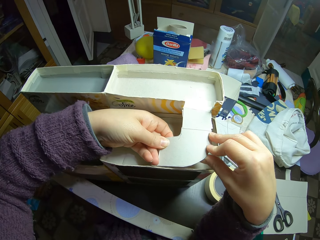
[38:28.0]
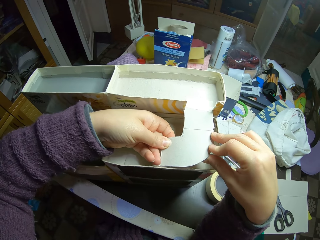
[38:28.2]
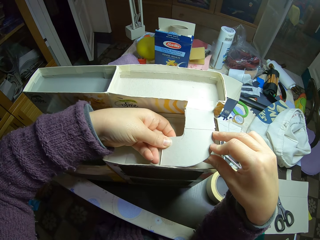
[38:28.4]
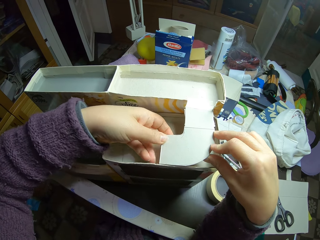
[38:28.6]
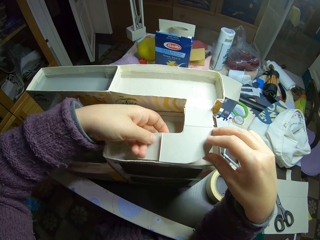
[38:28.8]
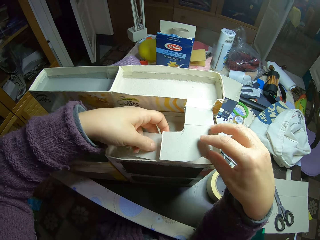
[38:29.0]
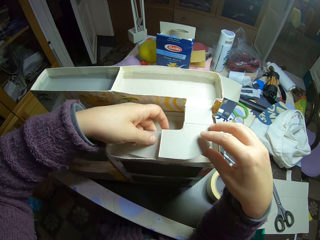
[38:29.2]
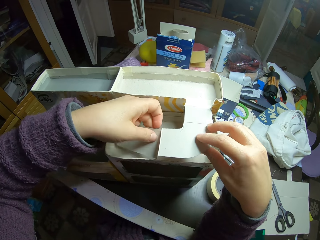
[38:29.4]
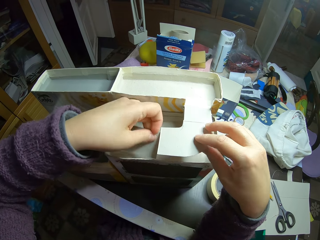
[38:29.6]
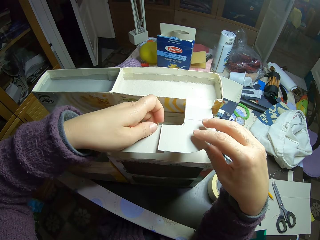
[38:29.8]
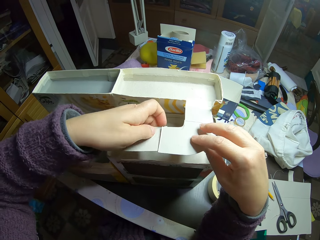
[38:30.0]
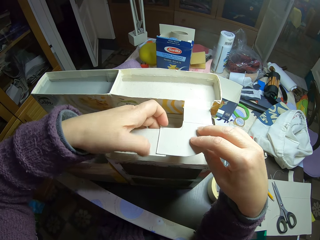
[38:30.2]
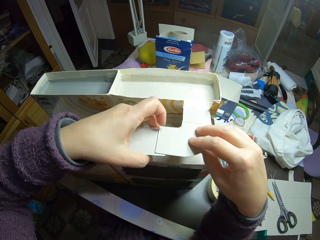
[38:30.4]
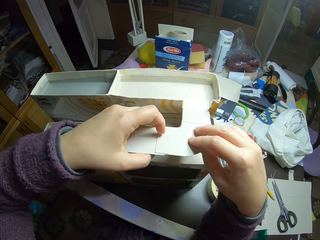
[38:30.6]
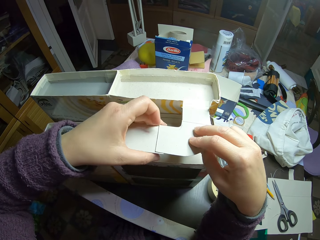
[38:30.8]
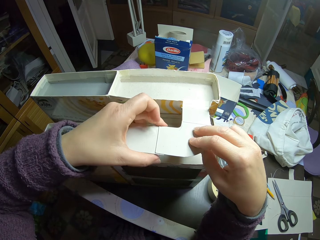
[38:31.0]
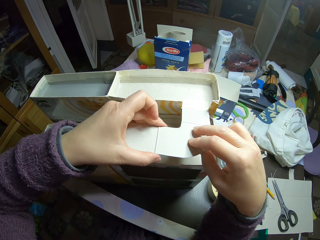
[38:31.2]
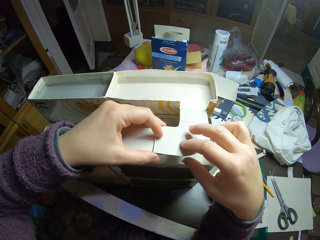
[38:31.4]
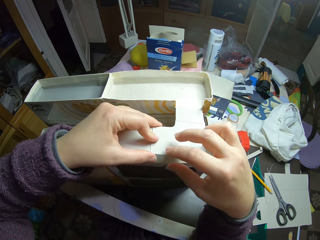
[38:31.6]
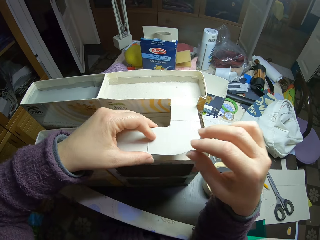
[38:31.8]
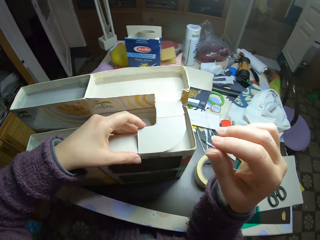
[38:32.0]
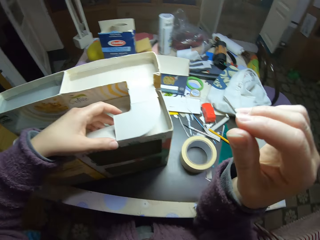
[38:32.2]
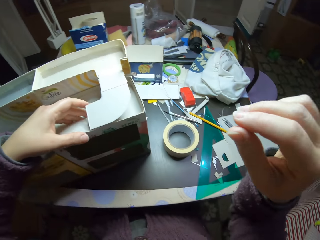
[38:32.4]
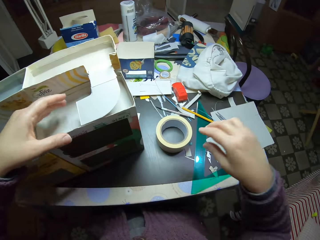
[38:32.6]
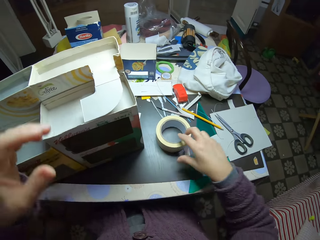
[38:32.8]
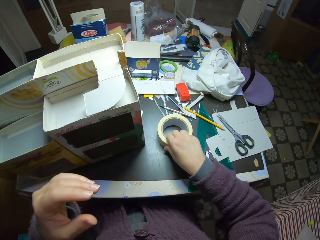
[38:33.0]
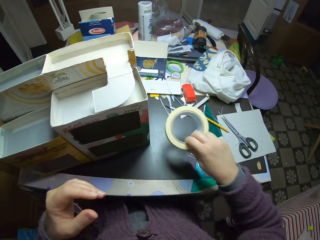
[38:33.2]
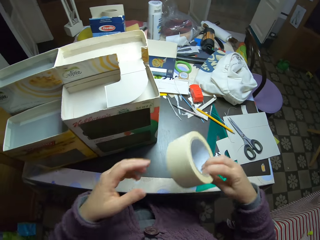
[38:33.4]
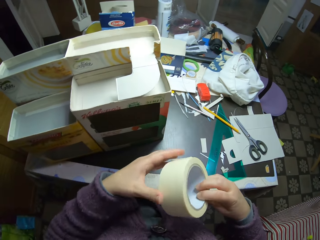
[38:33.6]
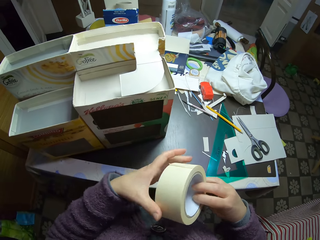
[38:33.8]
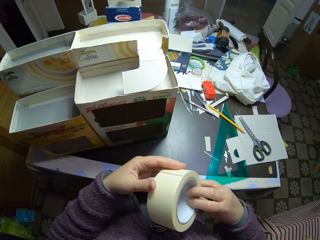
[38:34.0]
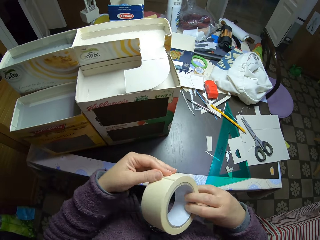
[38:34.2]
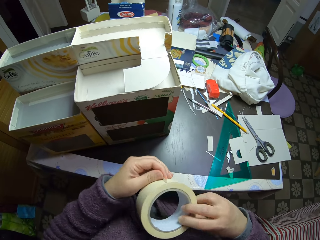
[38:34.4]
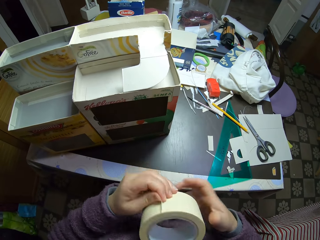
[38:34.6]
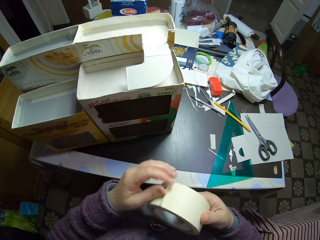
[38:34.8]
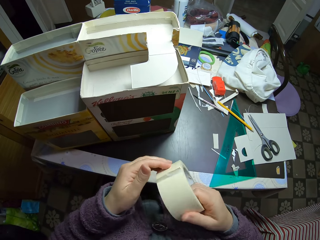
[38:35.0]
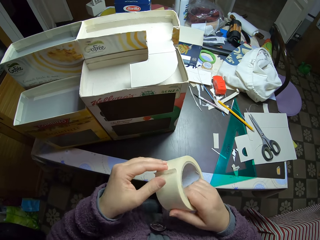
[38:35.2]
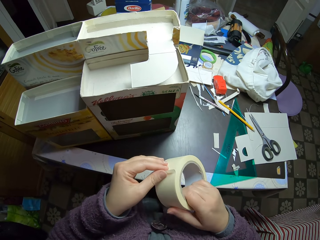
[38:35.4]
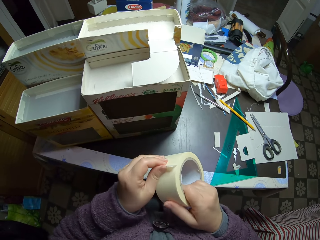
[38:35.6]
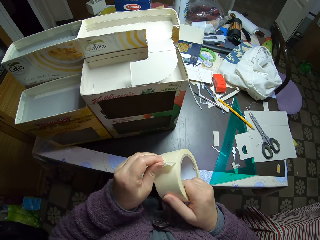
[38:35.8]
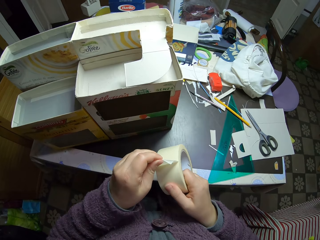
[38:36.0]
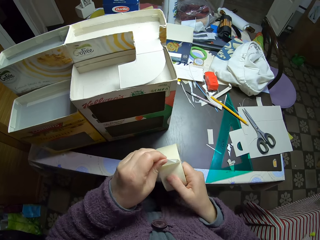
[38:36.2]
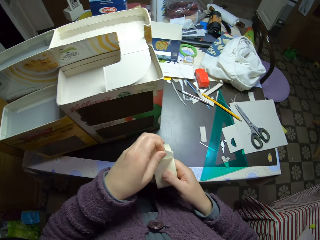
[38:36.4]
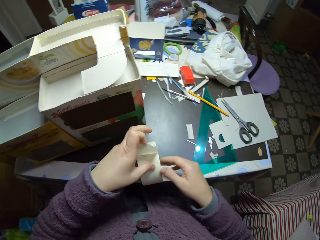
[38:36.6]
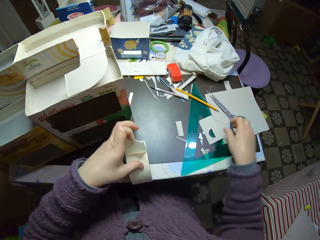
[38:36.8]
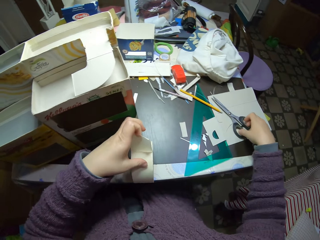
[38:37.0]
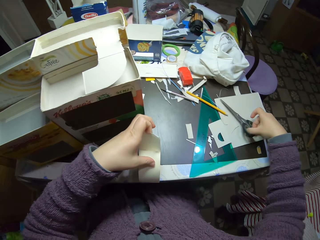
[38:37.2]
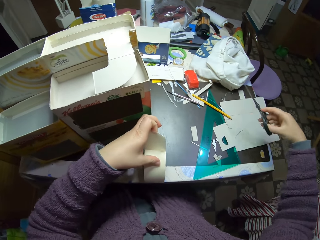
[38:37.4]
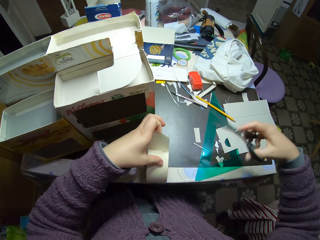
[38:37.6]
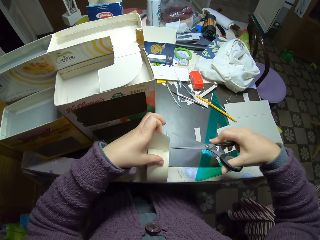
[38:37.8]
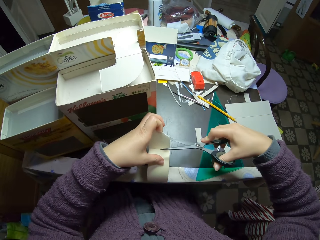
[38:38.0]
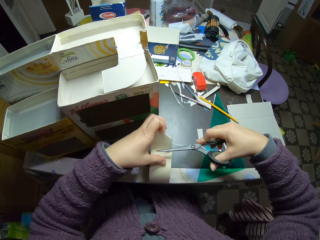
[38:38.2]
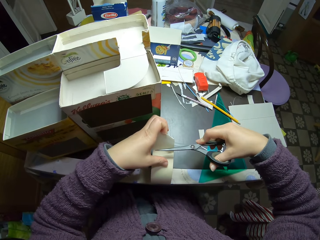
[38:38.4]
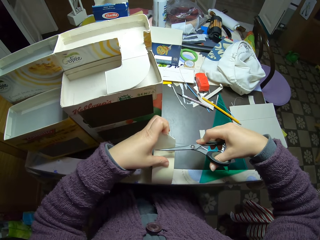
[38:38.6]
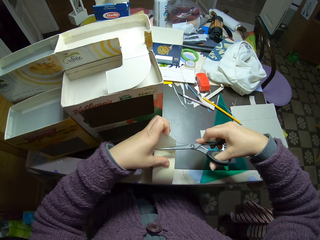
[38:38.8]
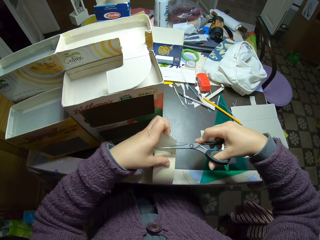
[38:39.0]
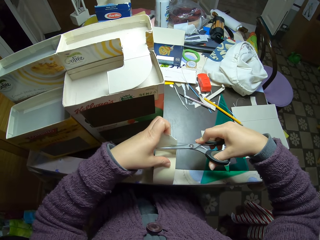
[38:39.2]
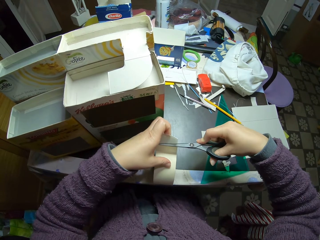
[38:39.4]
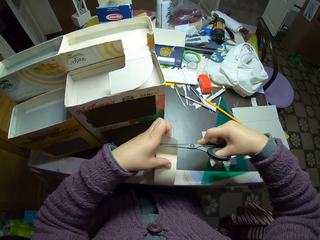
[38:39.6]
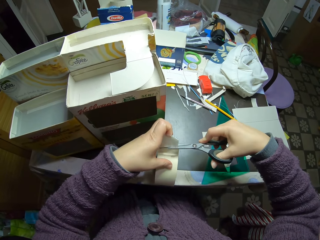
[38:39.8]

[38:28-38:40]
The camera wearer stares at the paperboard craft. They stop touching the paper and carton mould. They pick the paper tape or sellotape from the table. They unroll the paper tape. They pick up the scissors from the table. They cut the paper tape with the scissors.

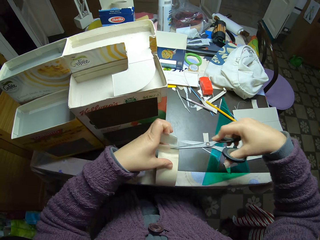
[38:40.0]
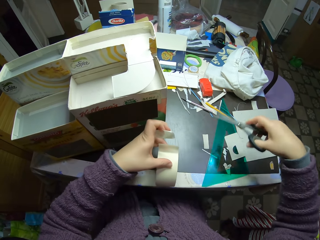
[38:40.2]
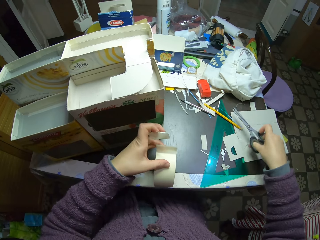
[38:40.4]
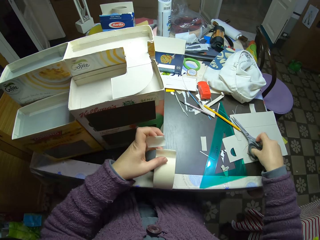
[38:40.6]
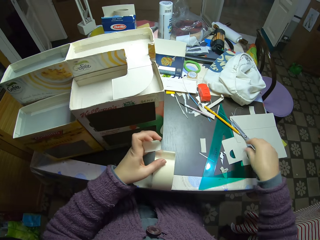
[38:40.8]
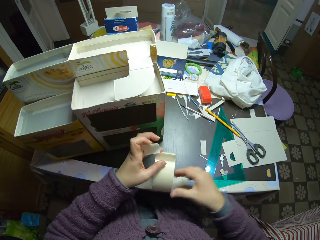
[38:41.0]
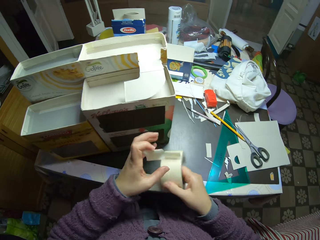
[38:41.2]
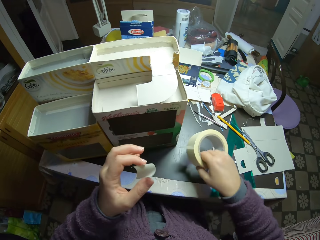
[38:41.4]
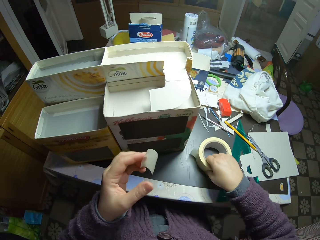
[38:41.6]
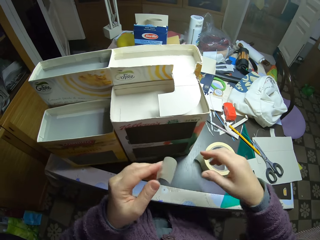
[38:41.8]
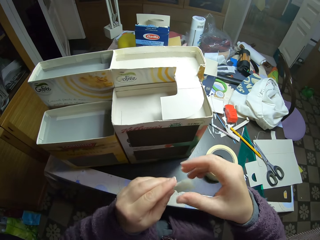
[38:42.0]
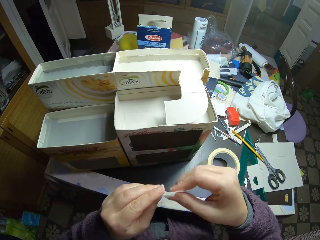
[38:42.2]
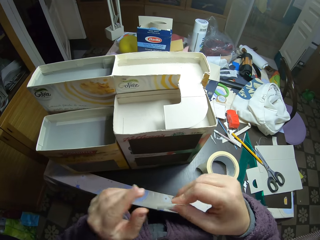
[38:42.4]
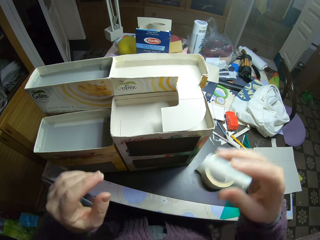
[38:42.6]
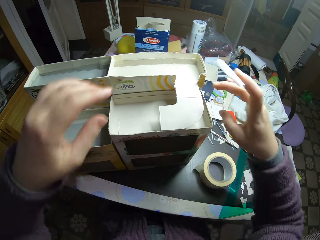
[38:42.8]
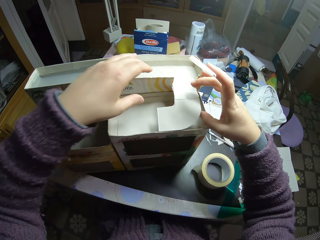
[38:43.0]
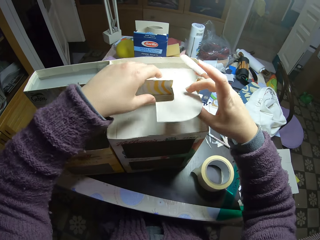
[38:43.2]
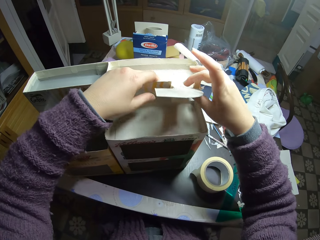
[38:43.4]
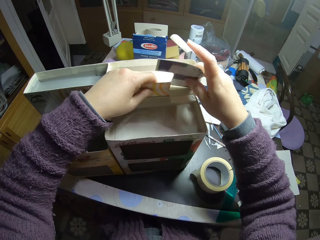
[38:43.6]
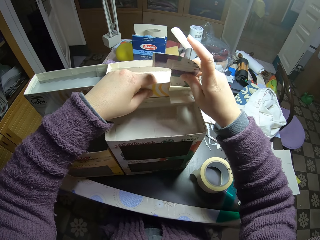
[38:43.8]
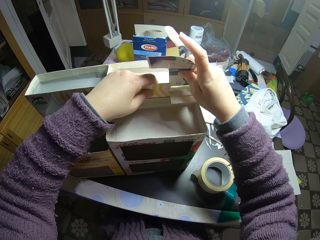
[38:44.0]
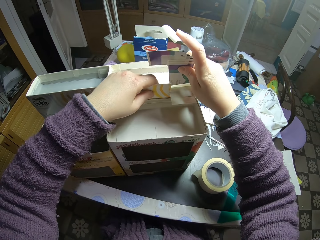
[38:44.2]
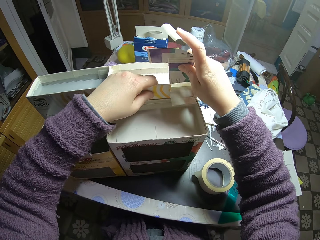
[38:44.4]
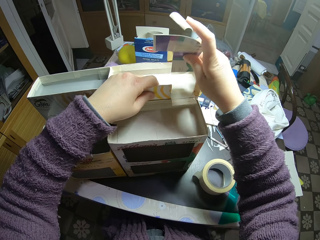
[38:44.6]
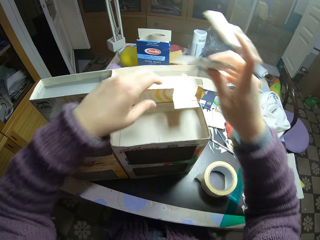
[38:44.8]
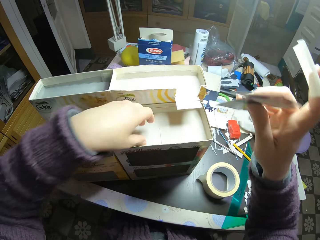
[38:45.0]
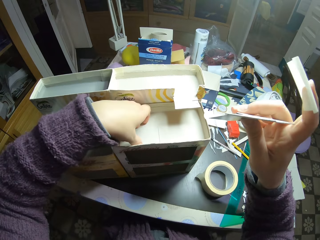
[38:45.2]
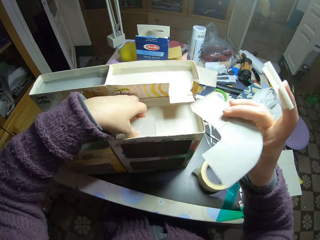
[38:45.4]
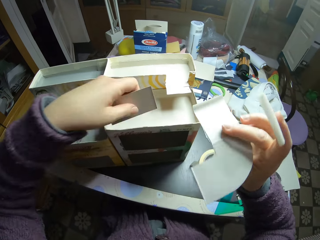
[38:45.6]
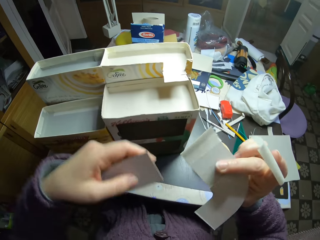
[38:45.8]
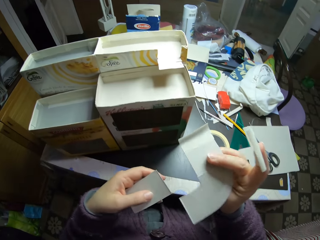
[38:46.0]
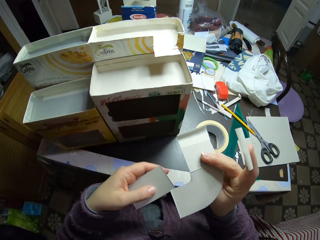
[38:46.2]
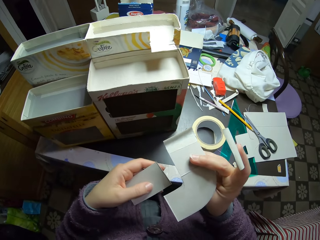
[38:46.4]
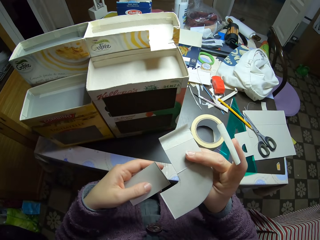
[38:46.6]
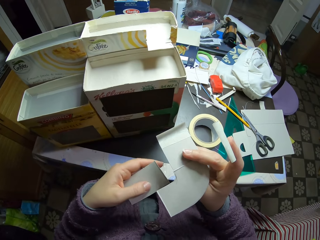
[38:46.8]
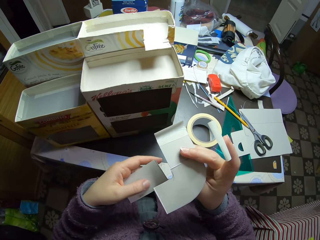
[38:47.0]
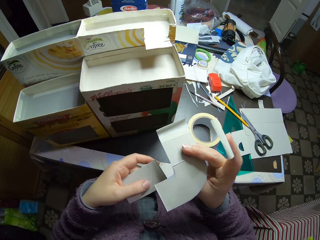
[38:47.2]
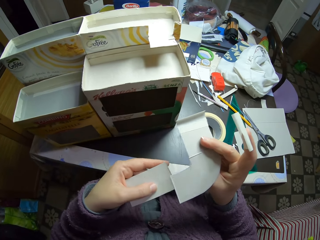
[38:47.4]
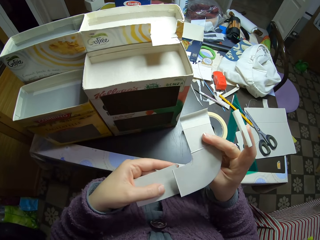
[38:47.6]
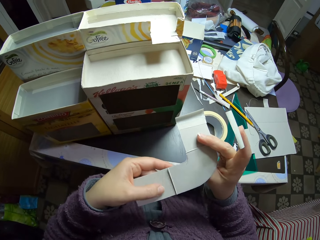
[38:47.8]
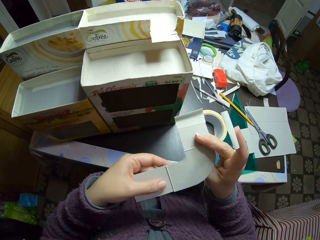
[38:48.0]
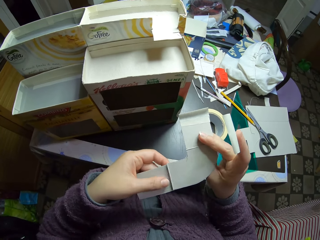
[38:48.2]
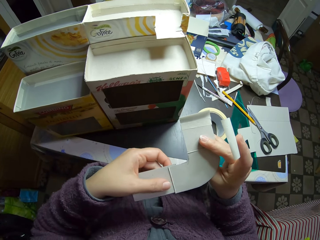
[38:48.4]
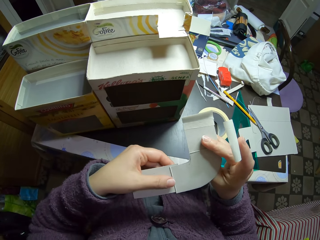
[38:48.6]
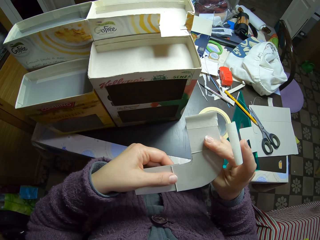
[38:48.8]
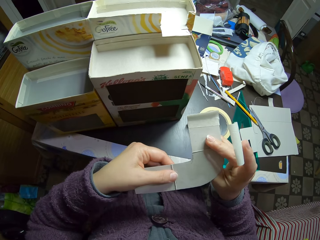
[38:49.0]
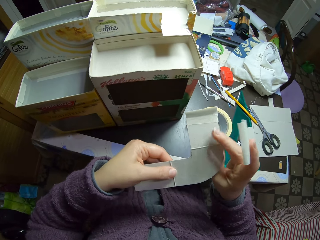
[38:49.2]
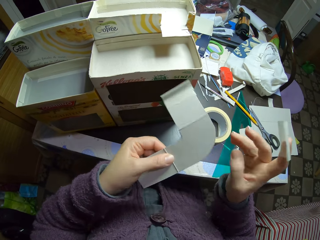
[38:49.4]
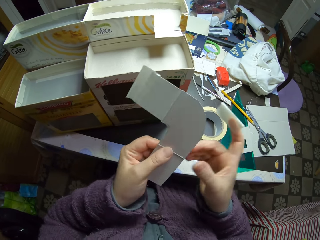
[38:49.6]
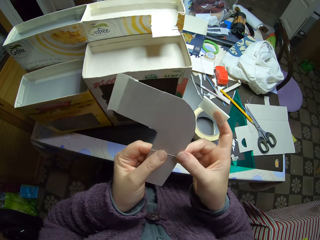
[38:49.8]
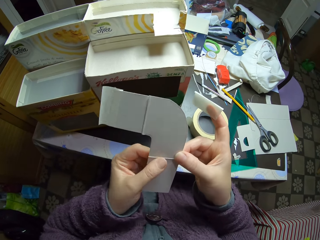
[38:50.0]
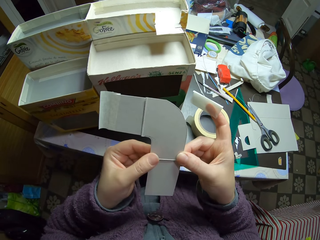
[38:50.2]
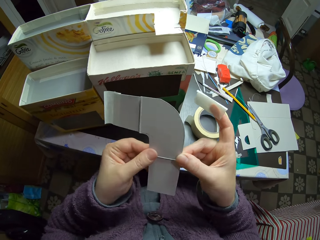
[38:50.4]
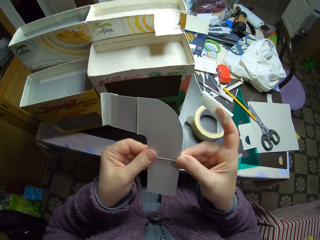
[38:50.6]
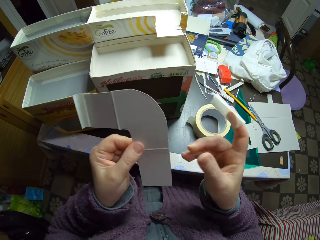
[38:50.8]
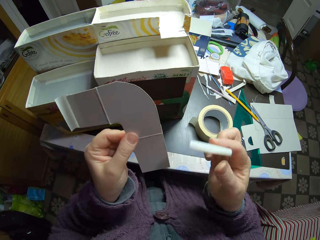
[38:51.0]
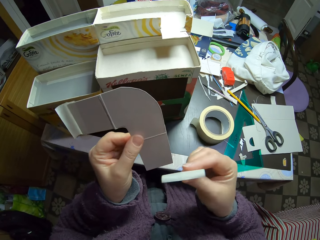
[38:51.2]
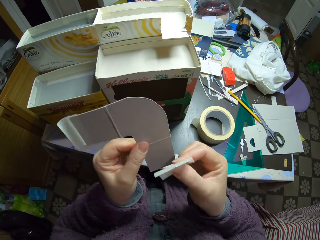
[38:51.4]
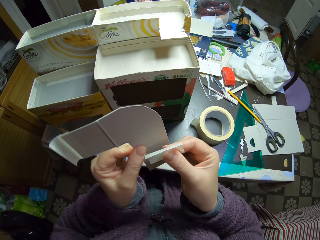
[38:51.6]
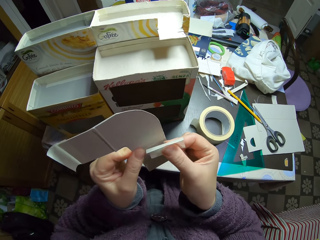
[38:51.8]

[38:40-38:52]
The camera wearer drops the scissors. They drop the paper tape. They remove the pieces of paper from the carton mould on the table. They pick another piece of paperboard. They join the paperboards together. They attach the paper tape to the pieces of paper.
